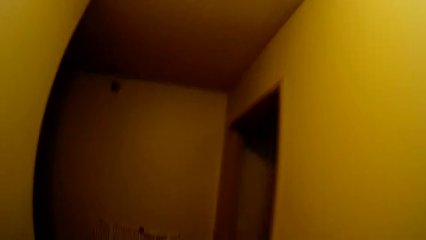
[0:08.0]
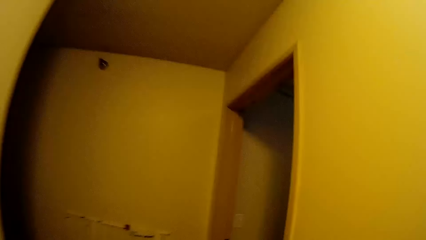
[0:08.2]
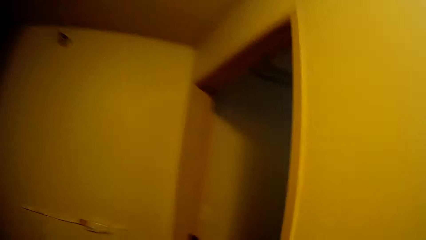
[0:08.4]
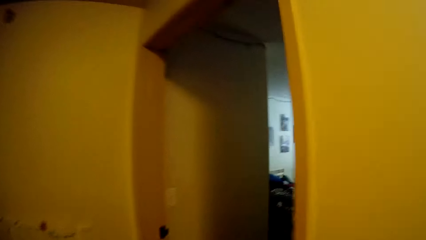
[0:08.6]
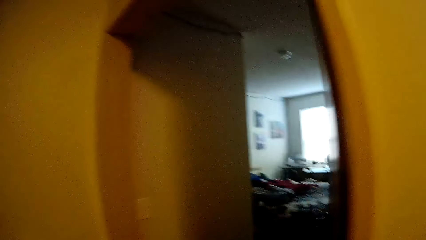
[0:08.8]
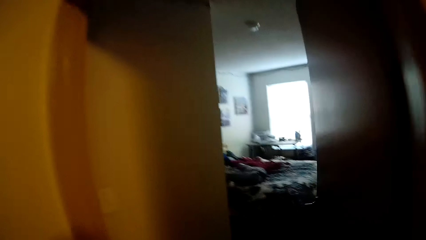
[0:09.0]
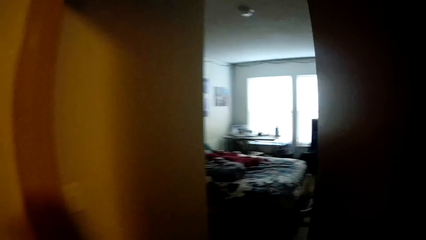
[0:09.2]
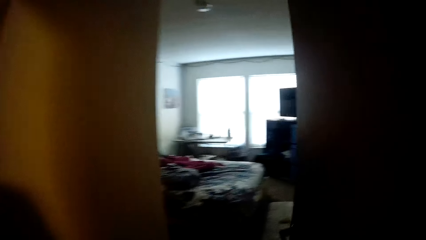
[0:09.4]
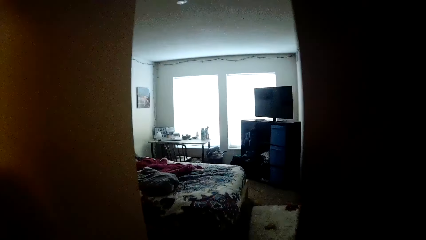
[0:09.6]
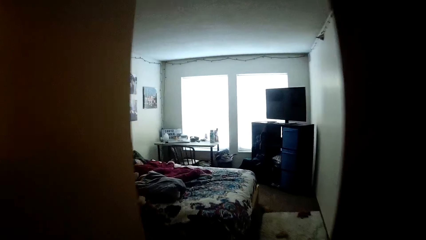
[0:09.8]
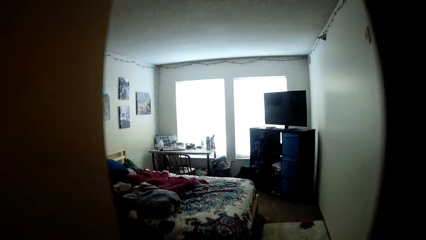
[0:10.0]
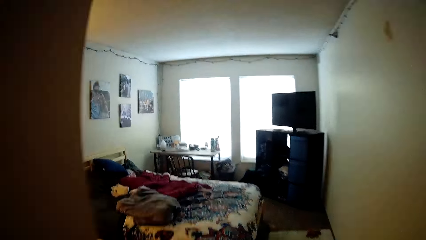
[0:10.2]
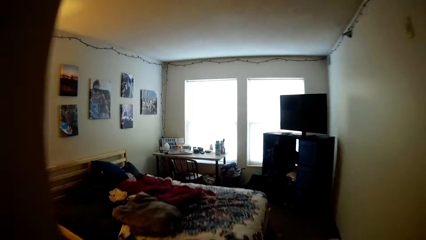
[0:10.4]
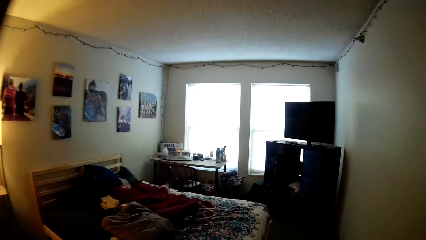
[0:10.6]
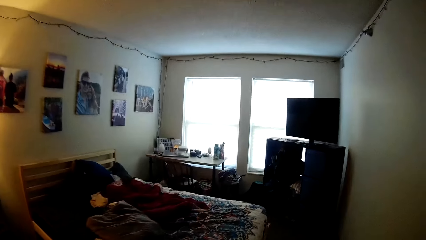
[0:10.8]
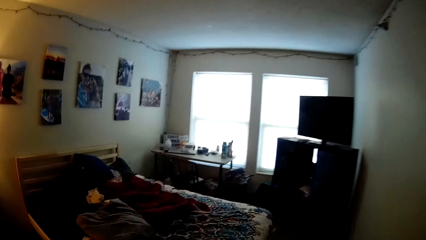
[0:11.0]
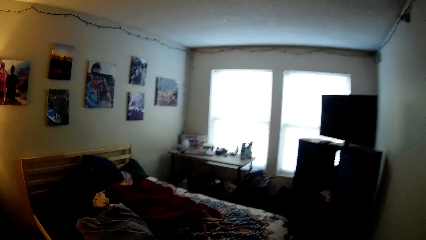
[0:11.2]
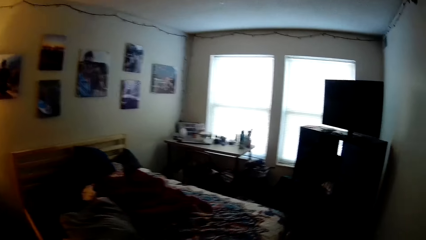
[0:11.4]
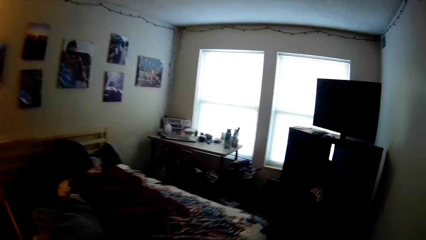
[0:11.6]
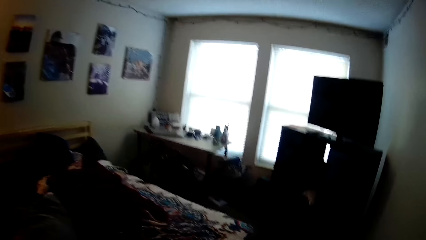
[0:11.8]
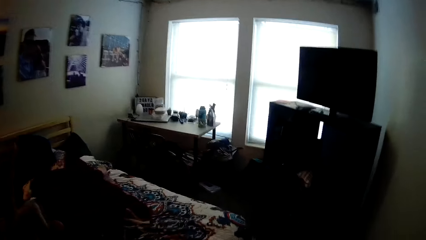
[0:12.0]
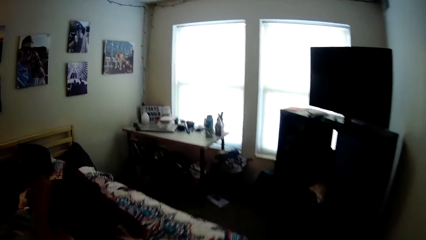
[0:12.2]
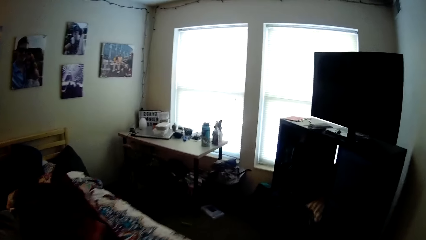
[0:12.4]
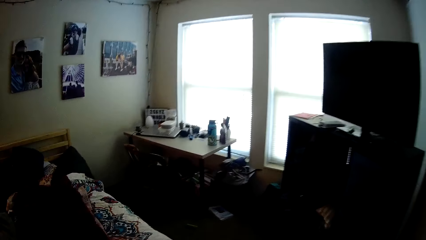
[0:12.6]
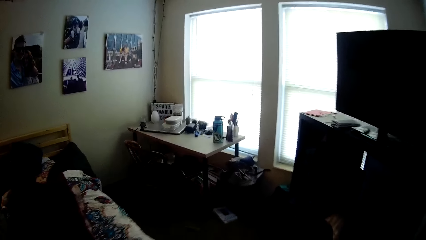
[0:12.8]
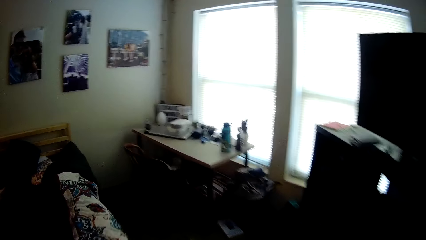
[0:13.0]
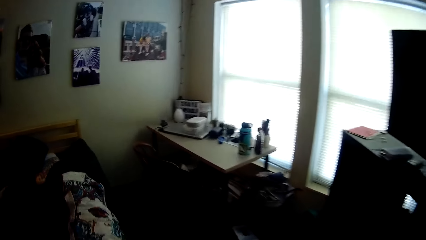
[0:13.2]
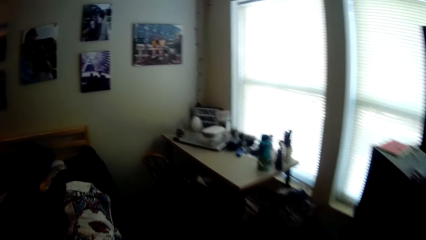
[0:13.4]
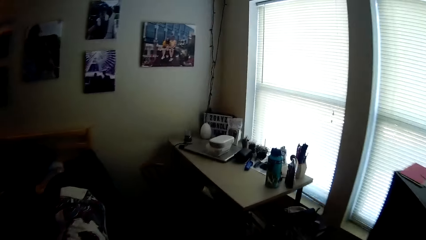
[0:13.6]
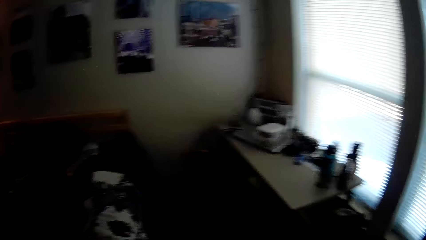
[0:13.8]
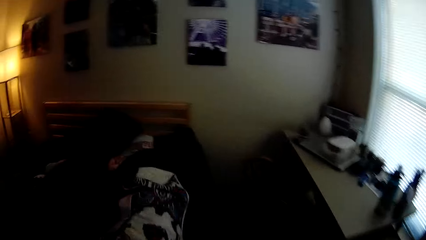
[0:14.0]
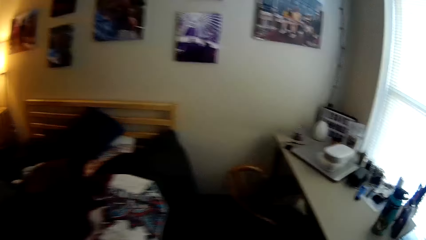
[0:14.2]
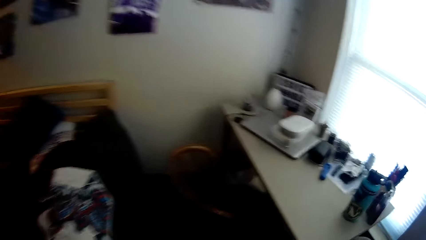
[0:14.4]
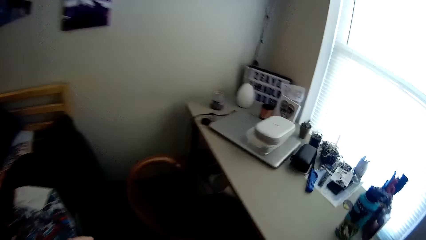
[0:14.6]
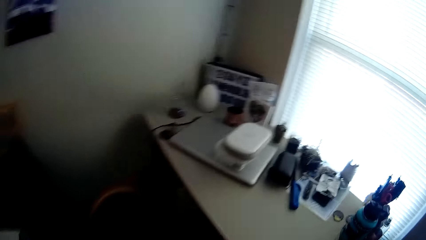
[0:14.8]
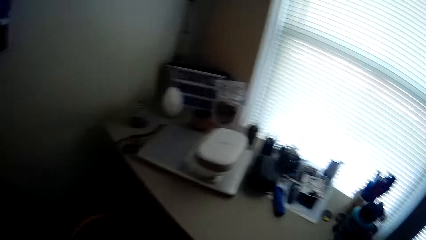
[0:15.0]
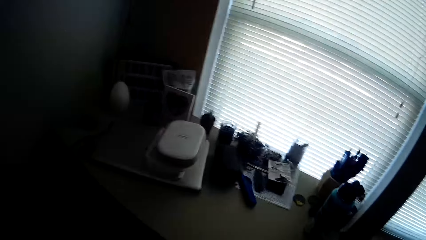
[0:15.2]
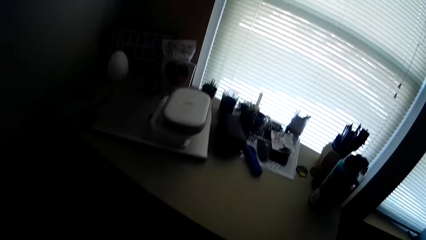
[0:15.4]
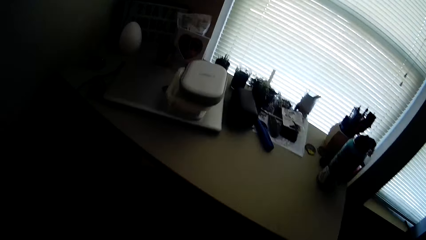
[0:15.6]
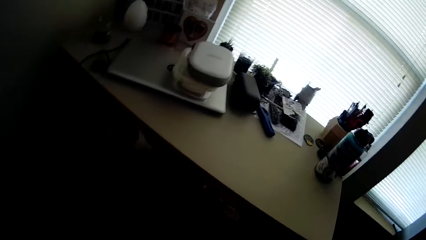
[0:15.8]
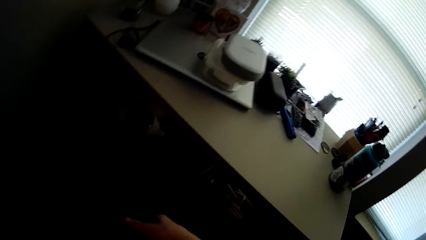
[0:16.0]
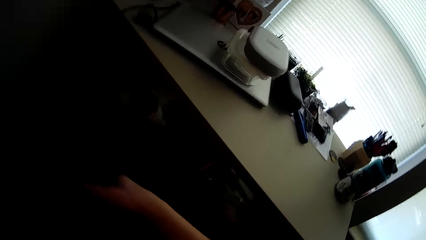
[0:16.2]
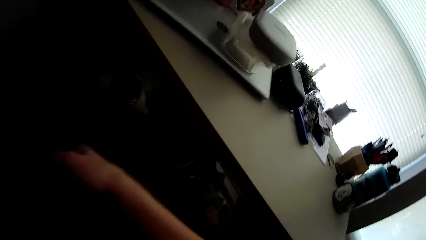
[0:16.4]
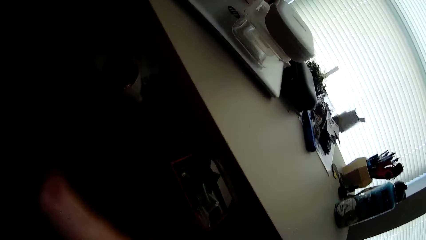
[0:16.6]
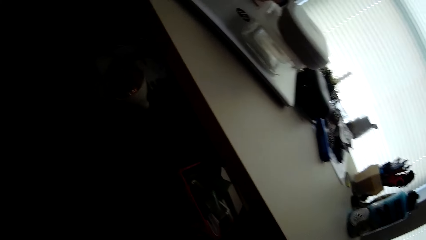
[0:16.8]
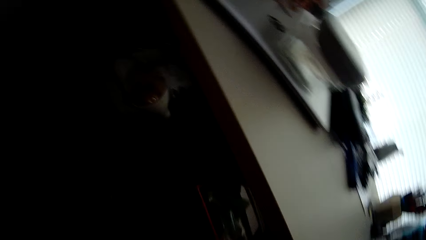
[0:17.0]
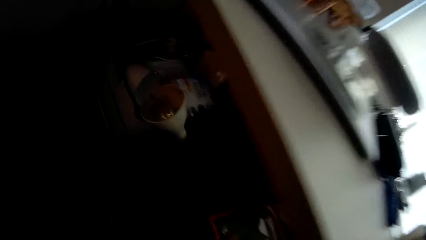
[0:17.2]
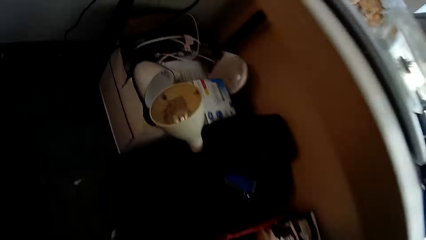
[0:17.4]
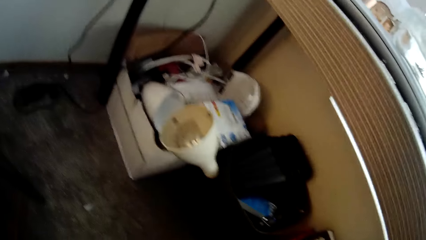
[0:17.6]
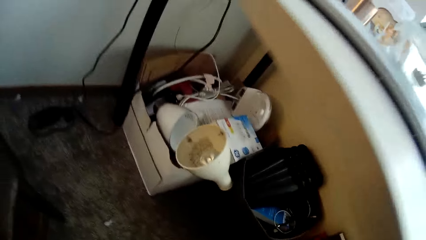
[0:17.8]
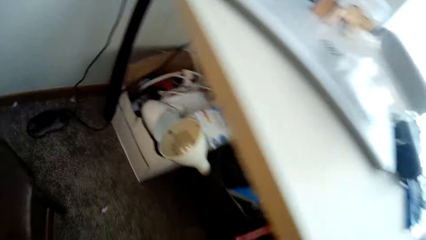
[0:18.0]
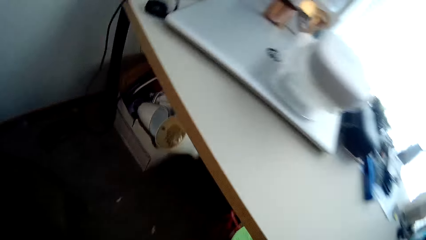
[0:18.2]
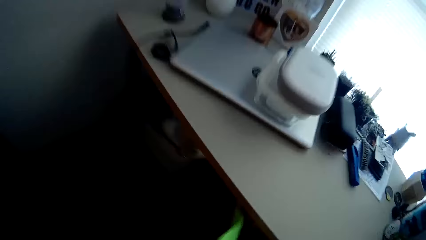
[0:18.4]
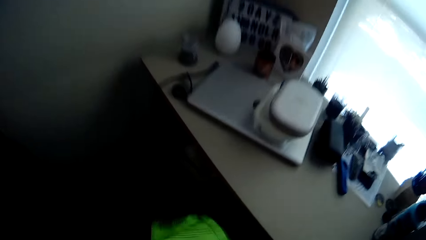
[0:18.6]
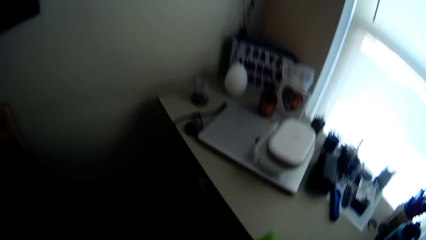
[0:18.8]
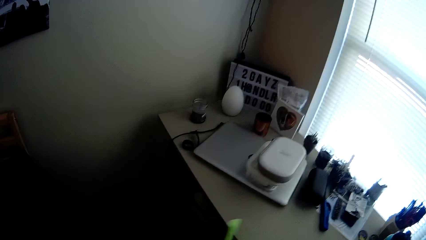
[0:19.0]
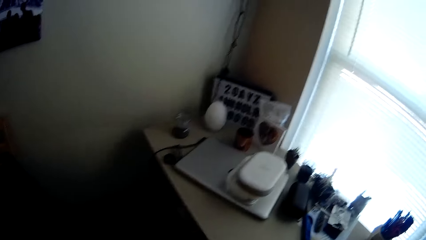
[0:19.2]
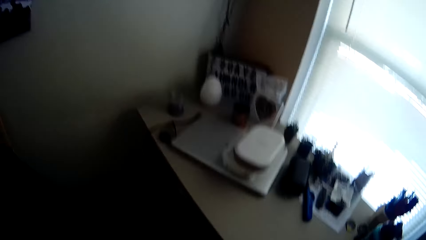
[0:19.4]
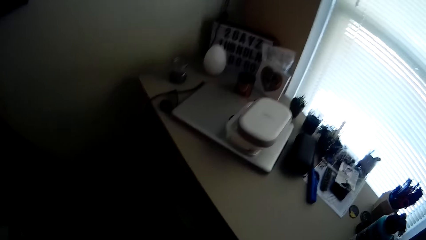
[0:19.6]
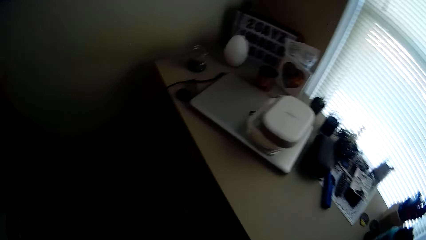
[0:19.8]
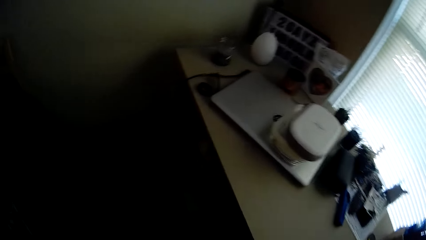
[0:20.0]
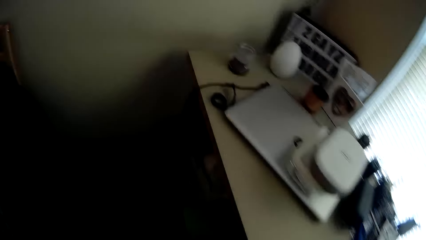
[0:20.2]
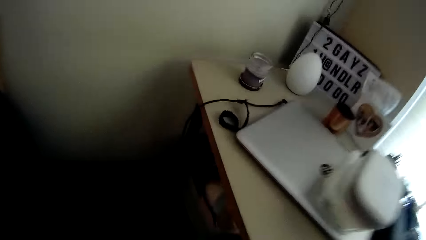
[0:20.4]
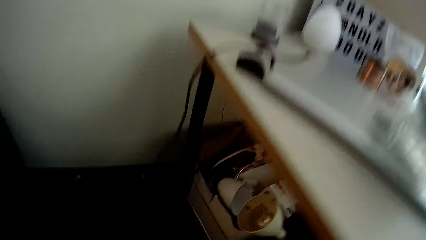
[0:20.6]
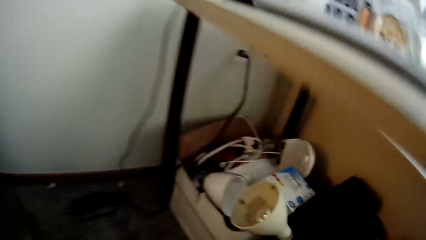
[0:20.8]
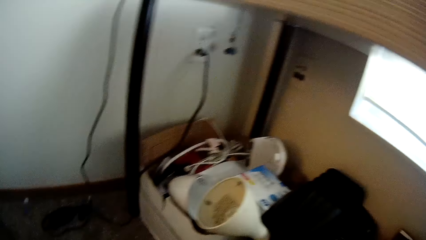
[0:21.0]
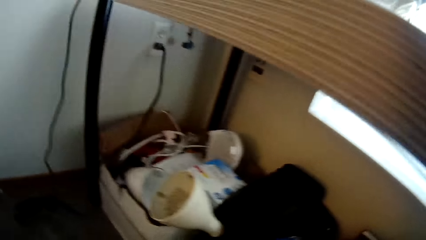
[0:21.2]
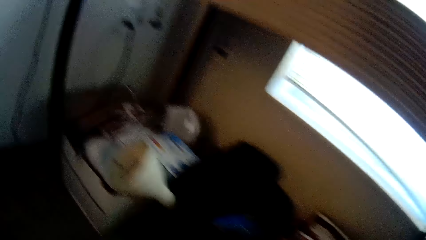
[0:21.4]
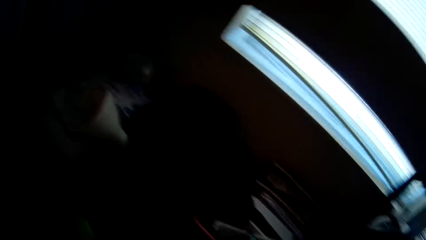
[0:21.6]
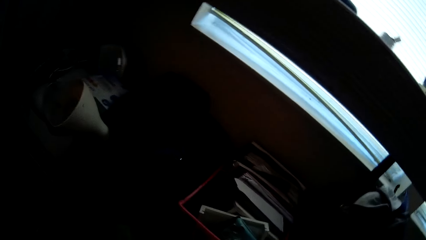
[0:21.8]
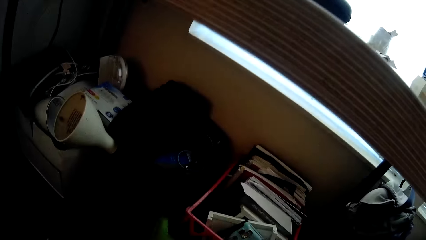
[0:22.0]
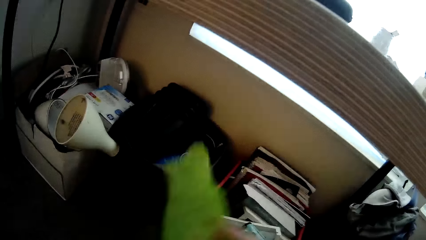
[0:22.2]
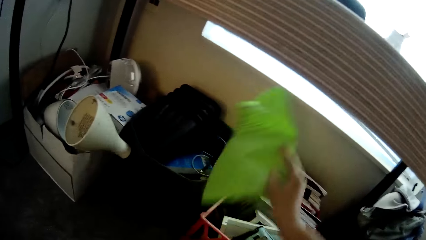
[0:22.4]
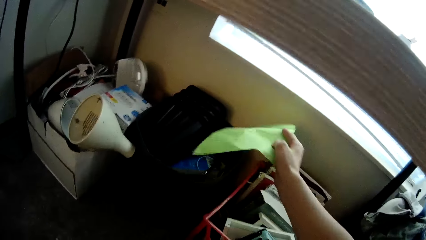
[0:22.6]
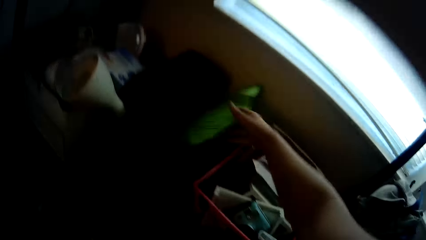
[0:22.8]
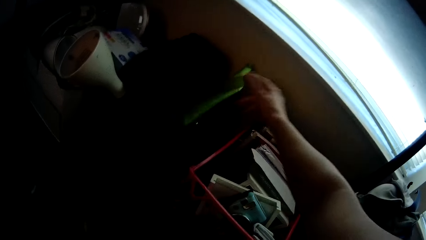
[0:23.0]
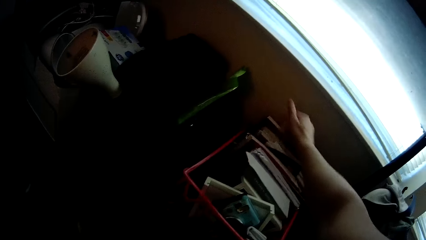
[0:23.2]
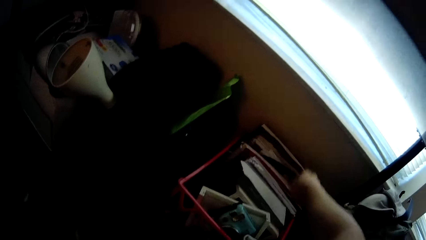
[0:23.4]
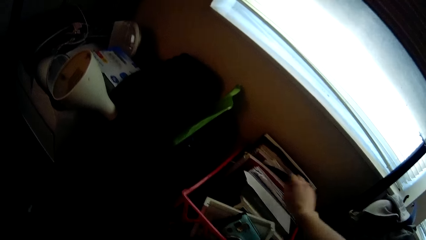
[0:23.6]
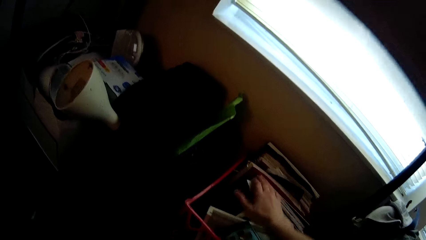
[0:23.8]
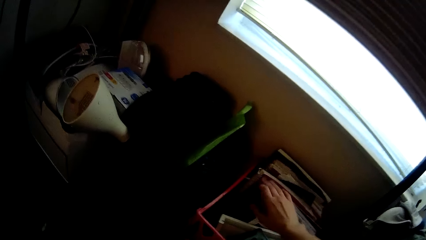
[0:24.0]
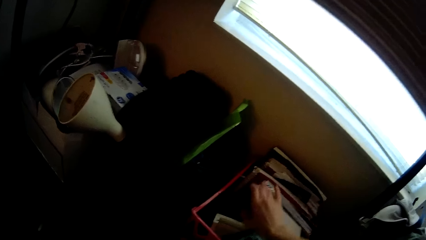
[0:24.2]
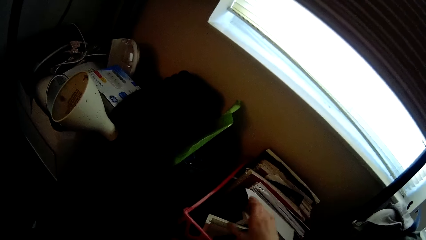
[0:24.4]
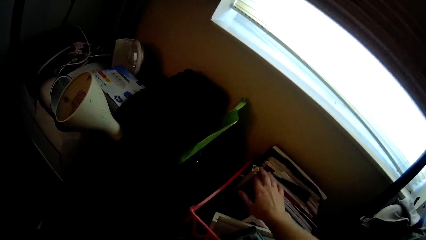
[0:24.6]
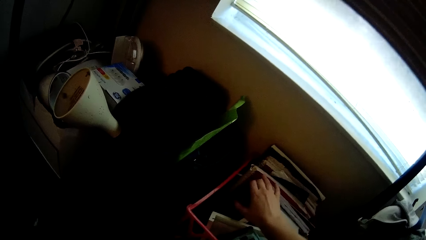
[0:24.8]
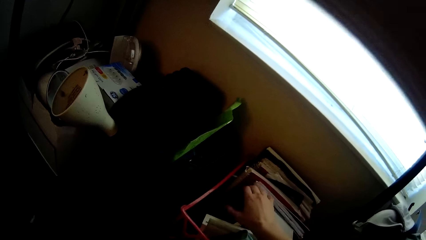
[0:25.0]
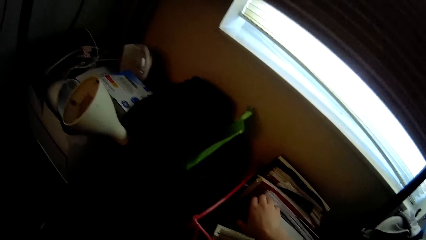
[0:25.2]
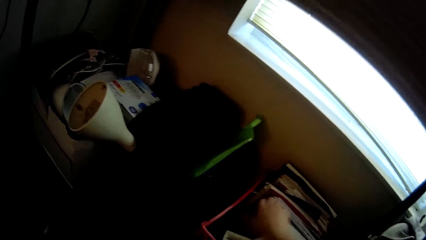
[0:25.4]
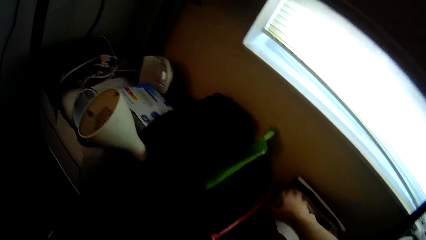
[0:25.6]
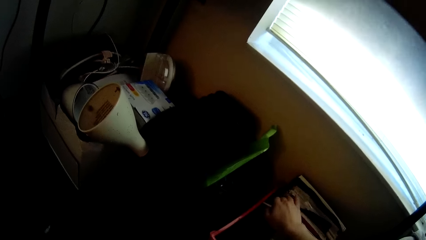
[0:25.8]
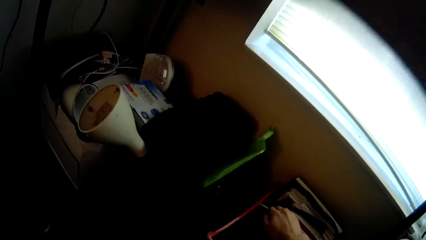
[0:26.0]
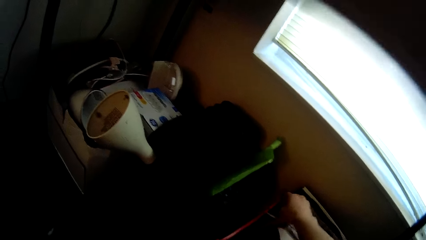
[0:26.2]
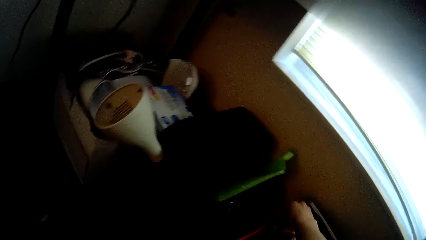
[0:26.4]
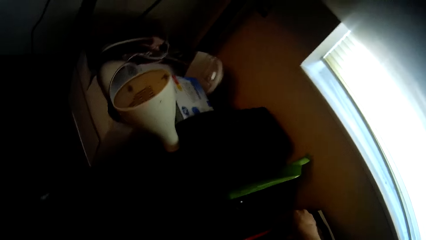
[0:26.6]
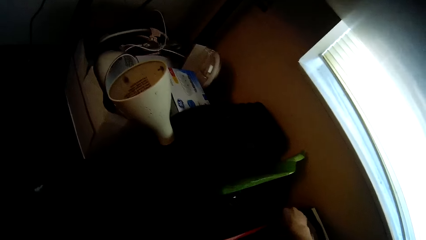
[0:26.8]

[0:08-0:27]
The camera wearer enters into a room by the right side of the passage. She turns on a light in the room. She walks to a table by the corner of the room. She bends over the table and pulls the handle of a chair at the table with her right hand. She picks something on the bed. She walks around the floor. She looks under the table. She rises above the table. She picks a piece of paper under the table with her right hand. She walks around the floor. She bends over the table. She looks under the table. She puts the paper in her right hand in a carton under the table. She searches something in the box. She strokes her right hand through some books inside another carton under the table.
